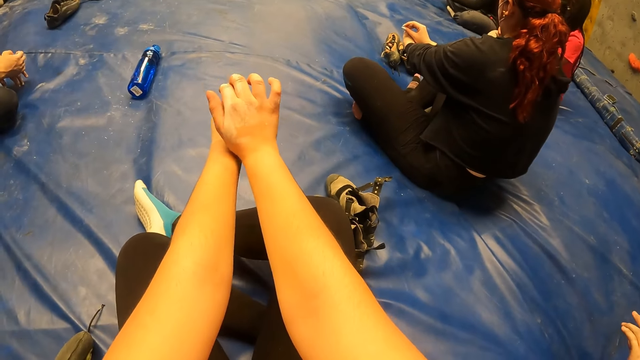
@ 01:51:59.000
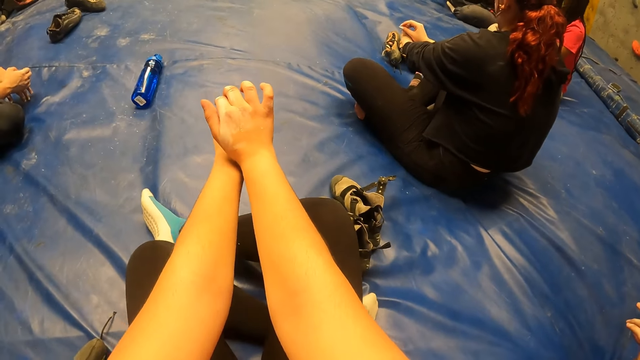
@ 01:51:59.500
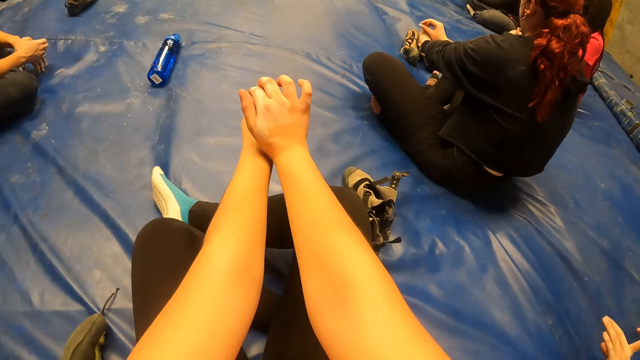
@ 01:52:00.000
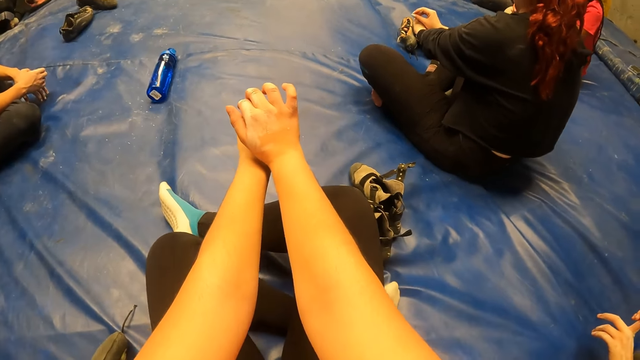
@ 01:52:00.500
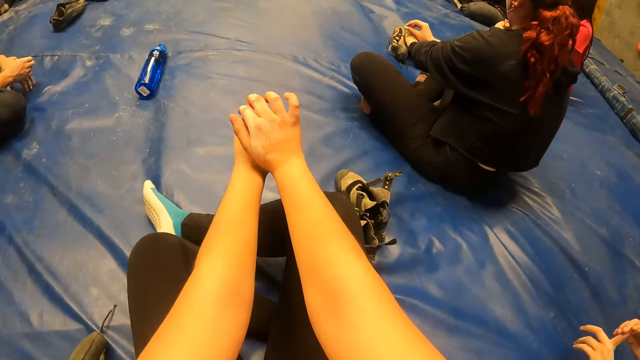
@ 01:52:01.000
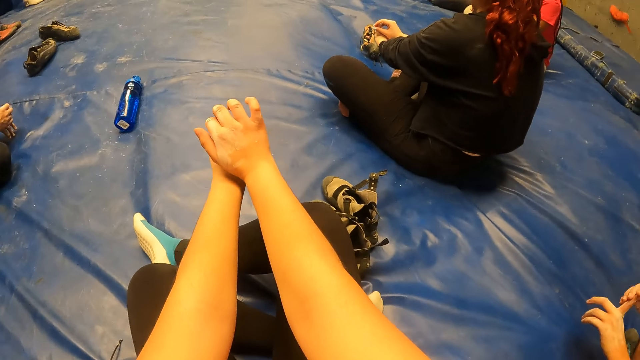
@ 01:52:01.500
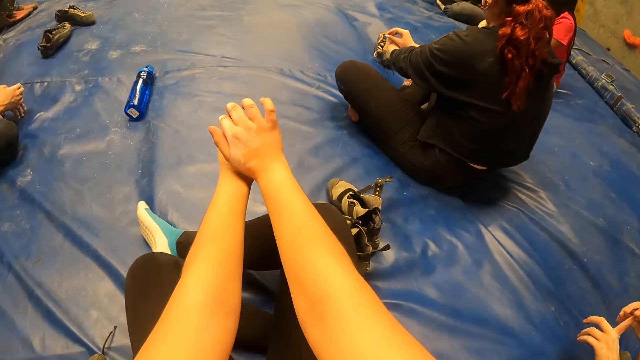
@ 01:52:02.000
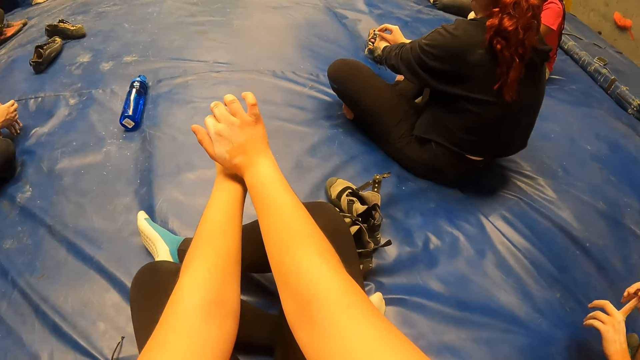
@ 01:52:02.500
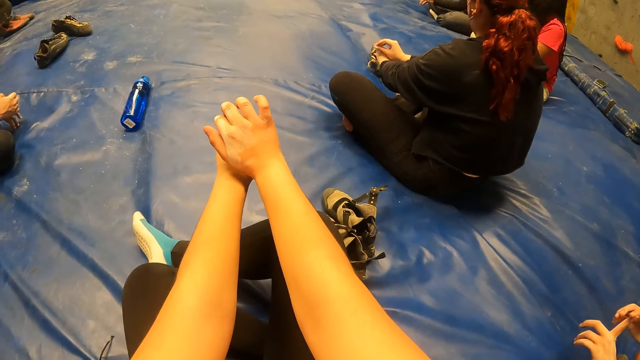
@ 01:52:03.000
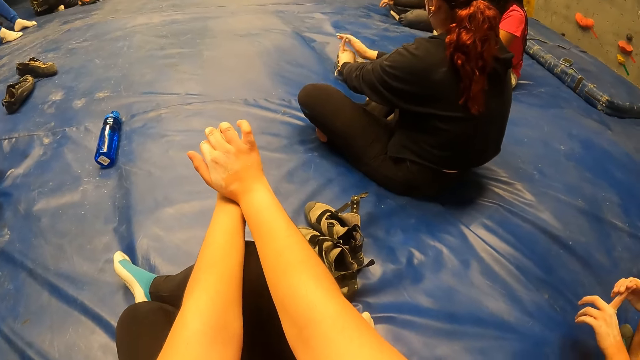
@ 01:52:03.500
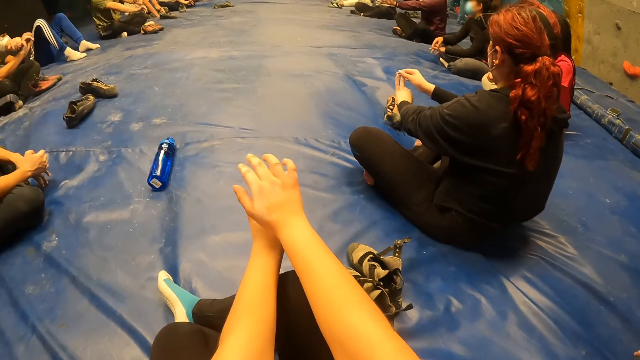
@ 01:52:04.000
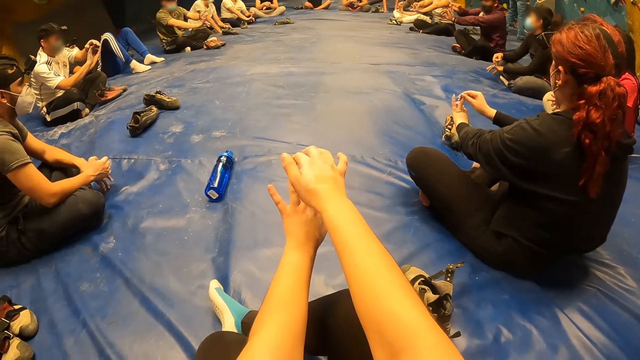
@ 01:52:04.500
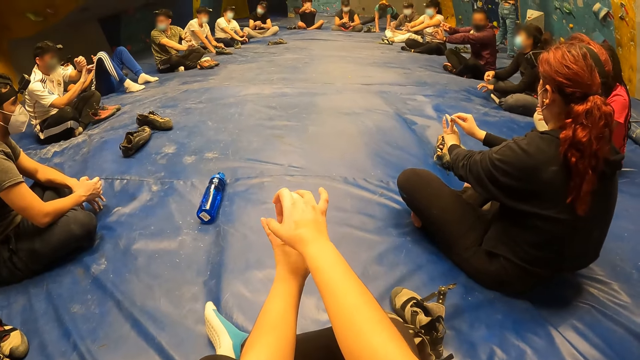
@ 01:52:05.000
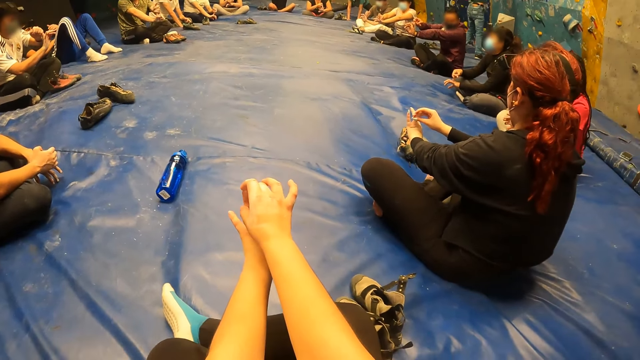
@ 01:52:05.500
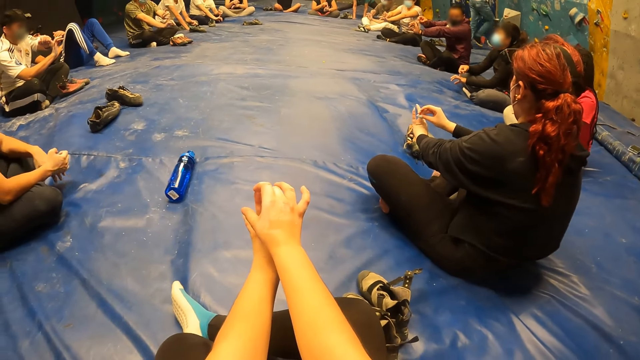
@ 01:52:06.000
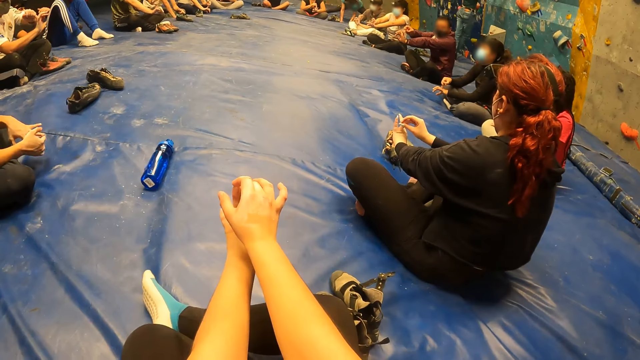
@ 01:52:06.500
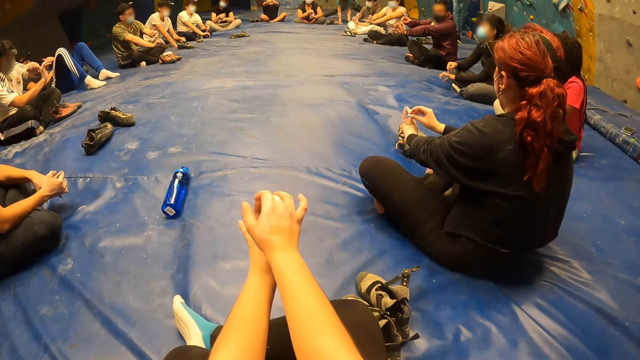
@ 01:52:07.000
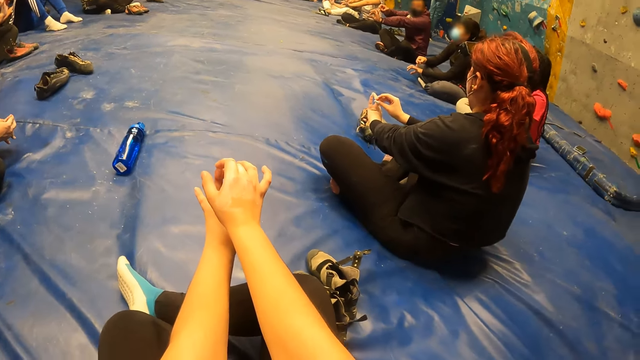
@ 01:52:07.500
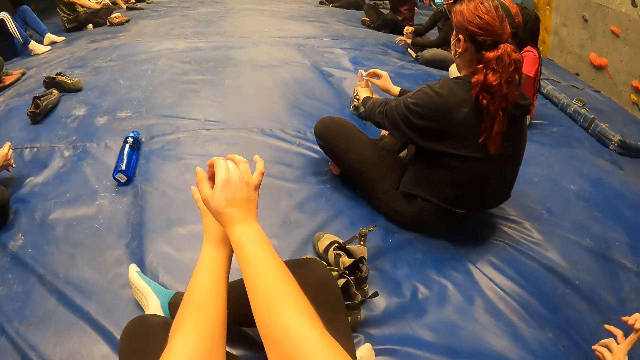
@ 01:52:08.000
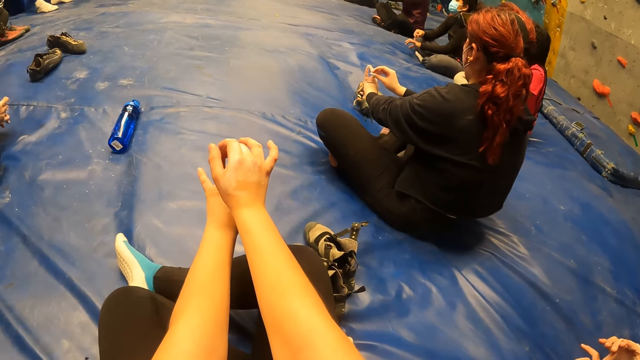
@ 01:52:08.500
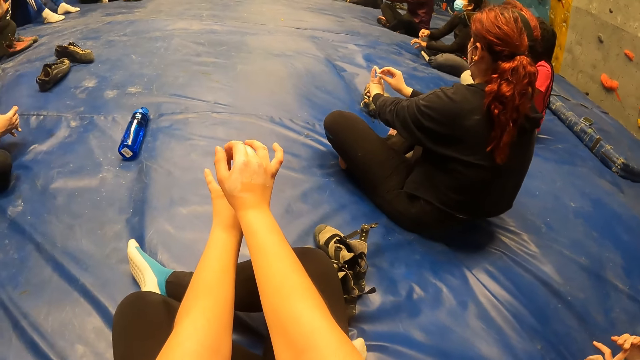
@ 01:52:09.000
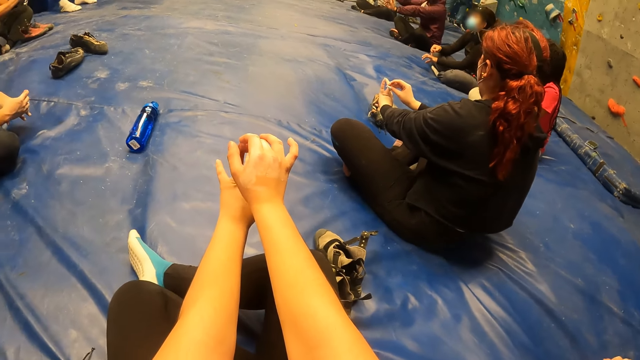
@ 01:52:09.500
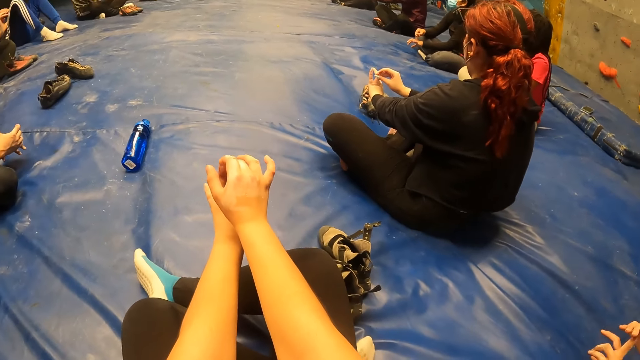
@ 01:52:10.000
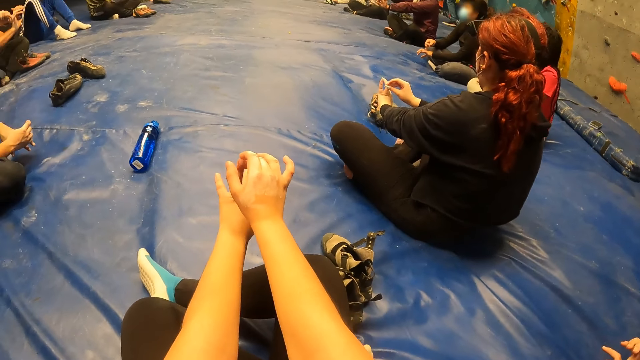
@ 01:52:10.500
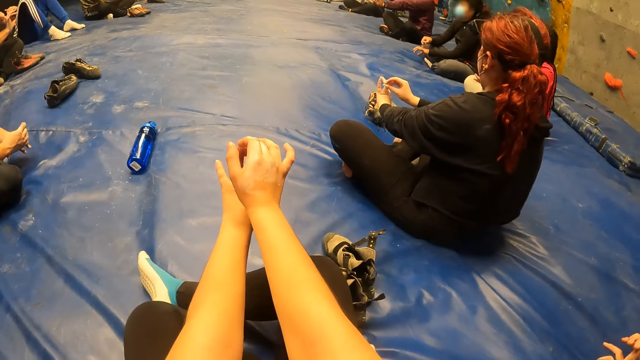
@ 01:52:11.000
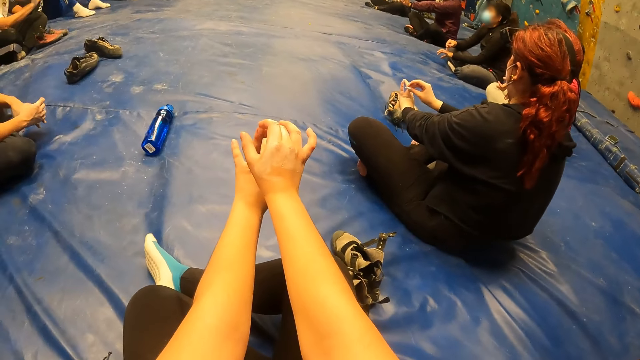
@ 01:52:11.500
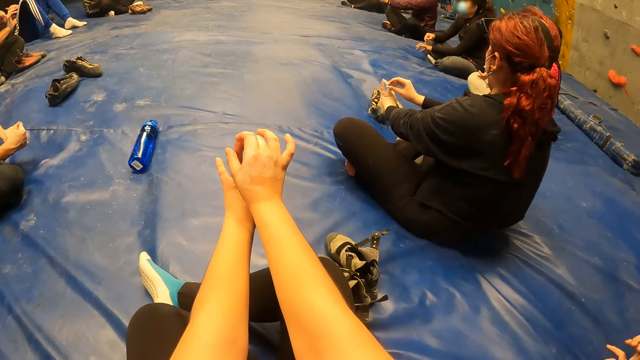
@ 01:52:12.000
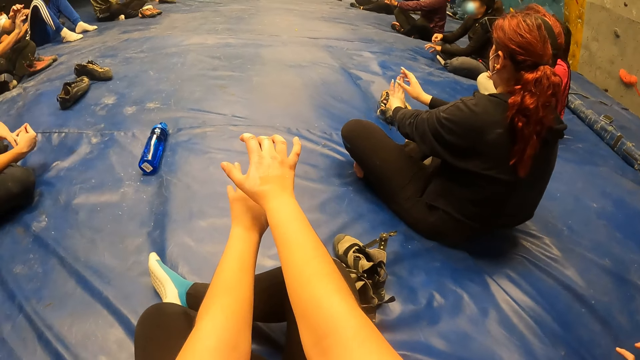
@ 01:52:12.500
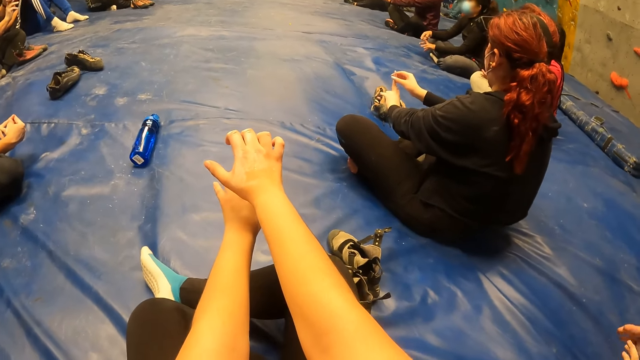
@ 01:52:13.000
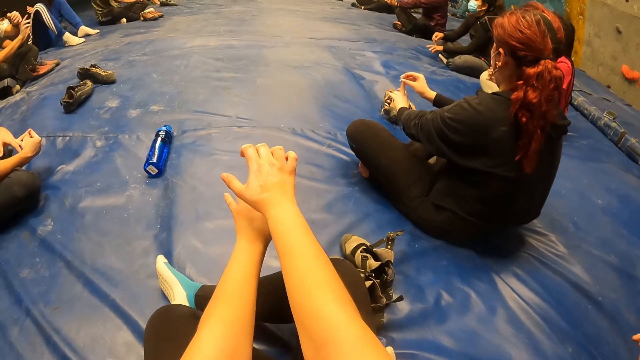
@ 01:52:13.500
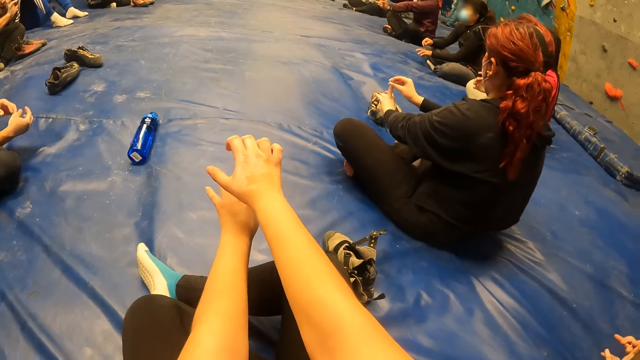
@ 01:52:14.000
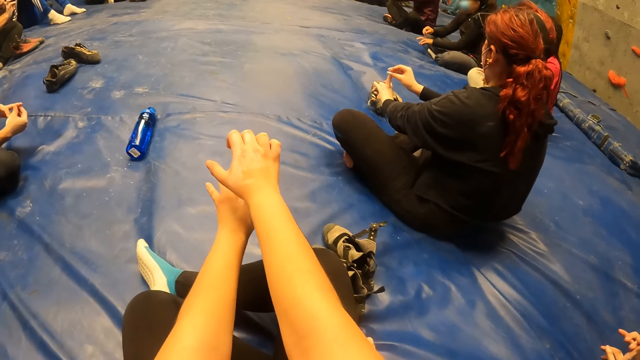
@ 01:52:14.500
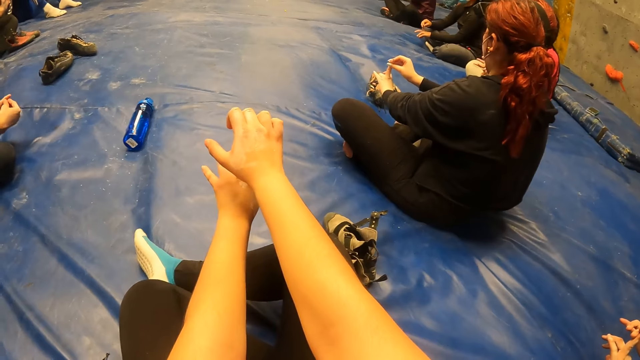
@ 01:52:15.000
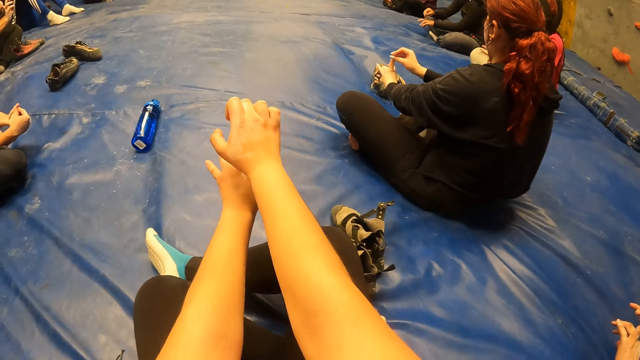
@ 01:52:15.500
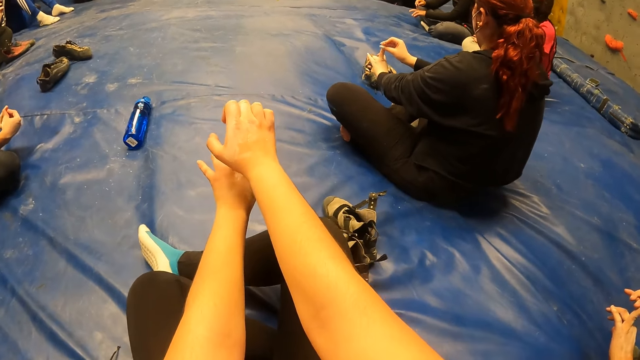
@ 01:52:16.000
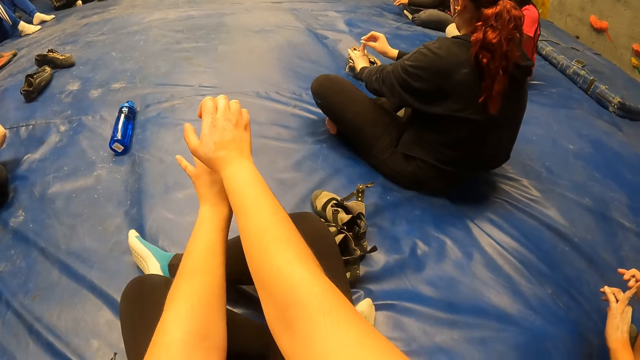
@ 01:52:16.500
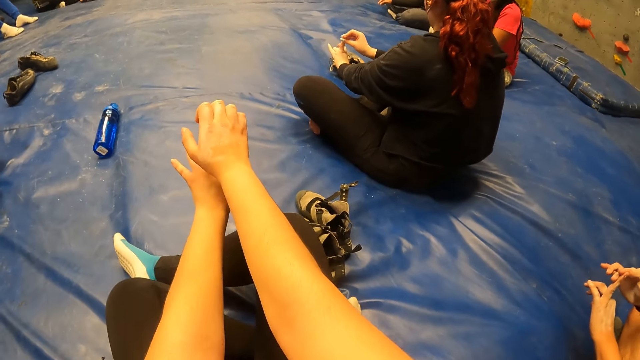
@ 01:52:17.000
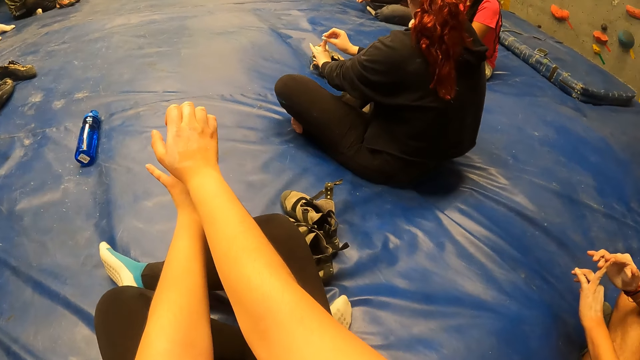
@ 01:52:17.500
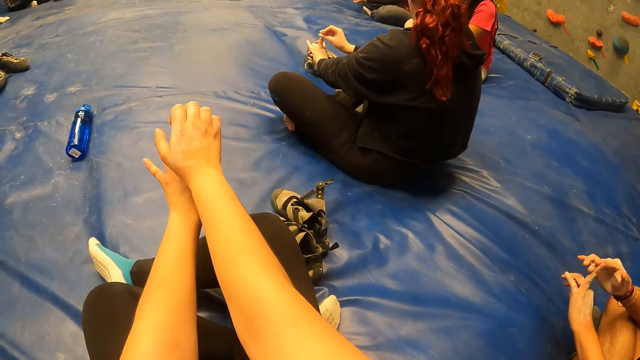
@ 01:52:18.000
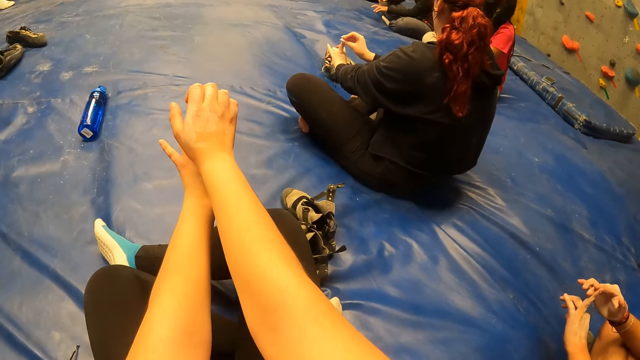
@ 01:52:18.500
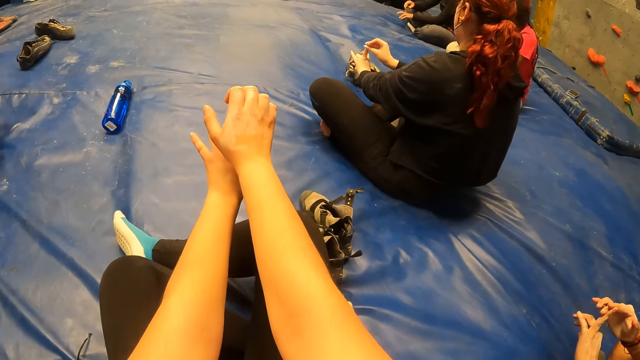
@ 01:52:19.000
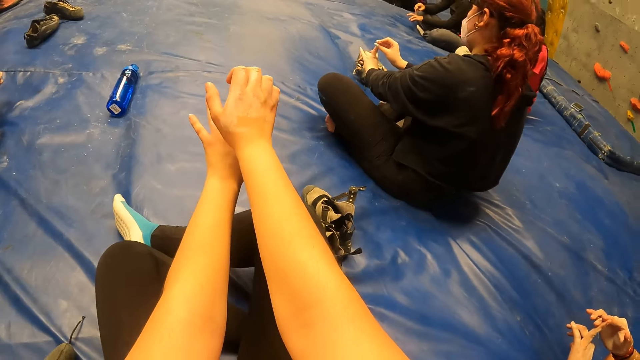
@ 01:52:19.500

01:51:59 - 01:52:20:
The camera wearer stretches the left hand ring finger. They stretch the left hand middle finger.
